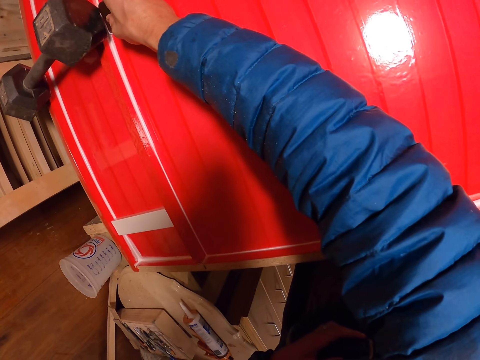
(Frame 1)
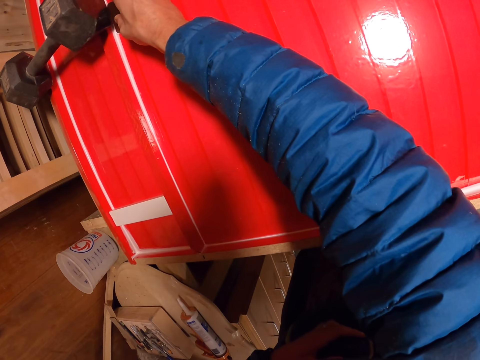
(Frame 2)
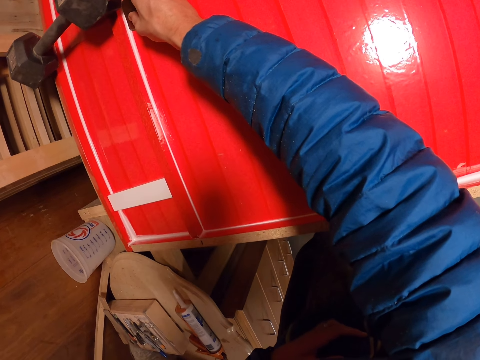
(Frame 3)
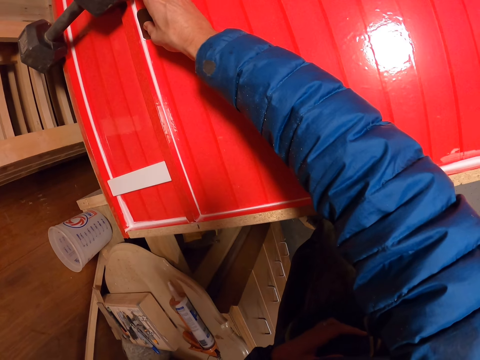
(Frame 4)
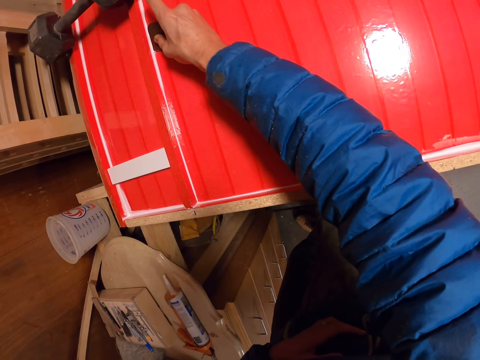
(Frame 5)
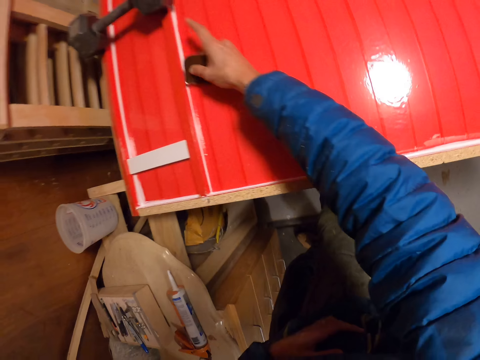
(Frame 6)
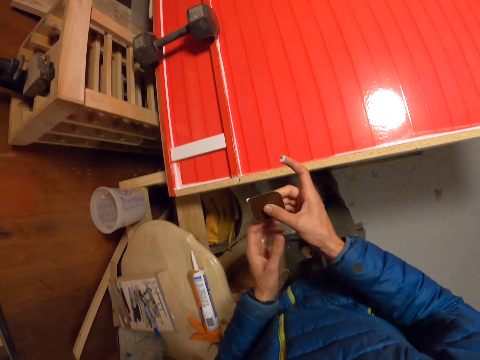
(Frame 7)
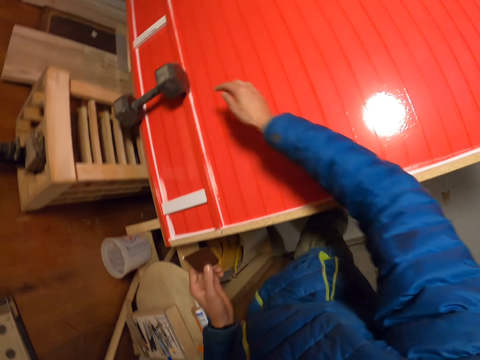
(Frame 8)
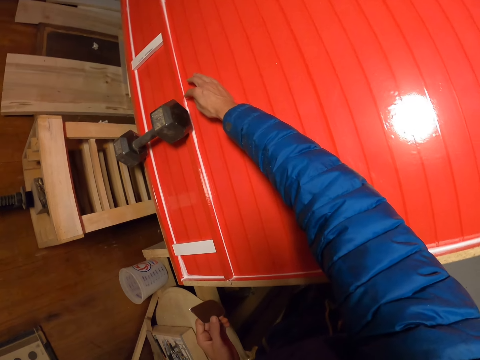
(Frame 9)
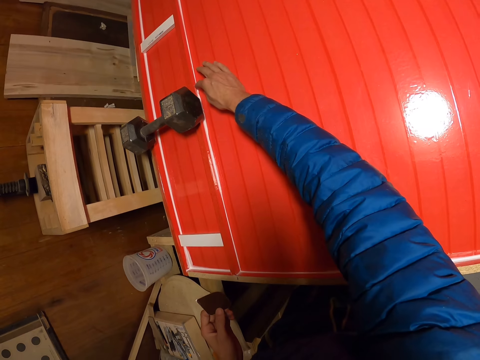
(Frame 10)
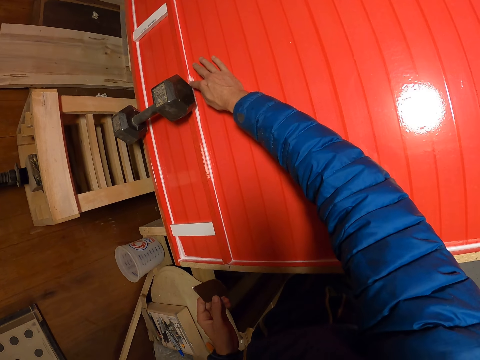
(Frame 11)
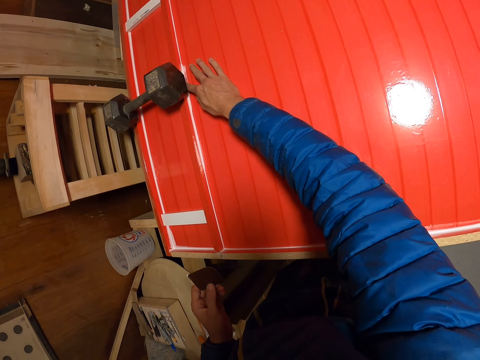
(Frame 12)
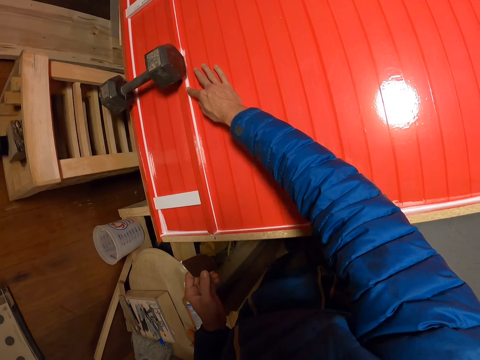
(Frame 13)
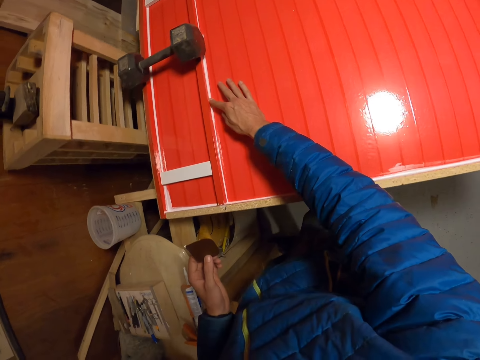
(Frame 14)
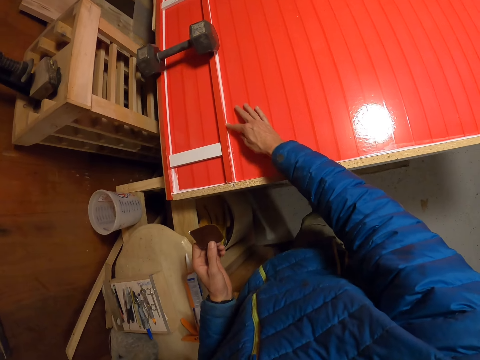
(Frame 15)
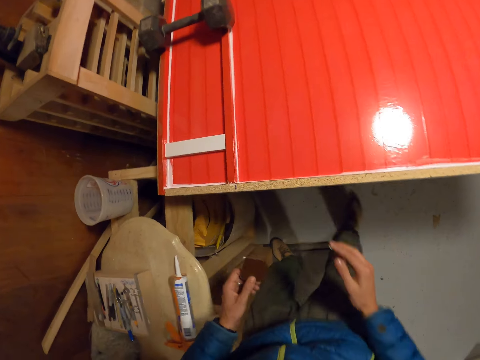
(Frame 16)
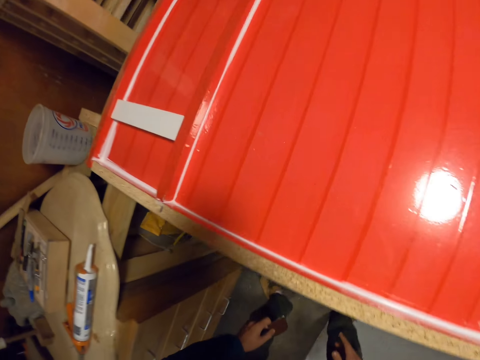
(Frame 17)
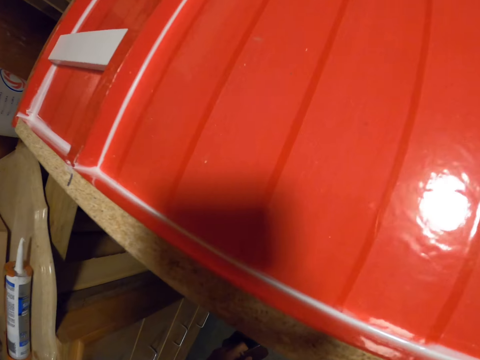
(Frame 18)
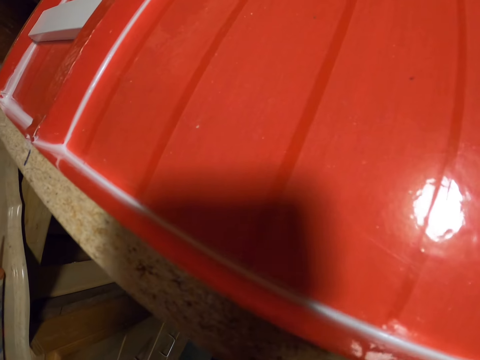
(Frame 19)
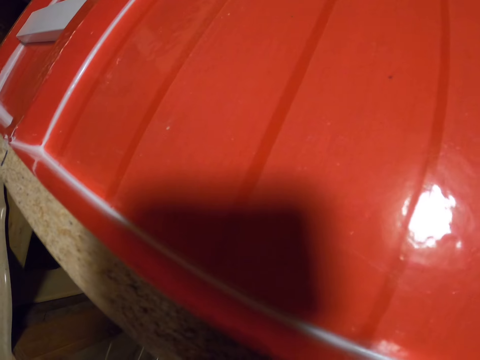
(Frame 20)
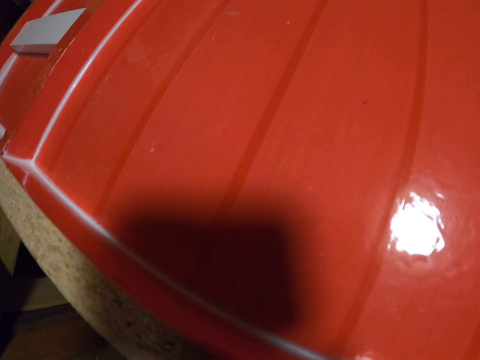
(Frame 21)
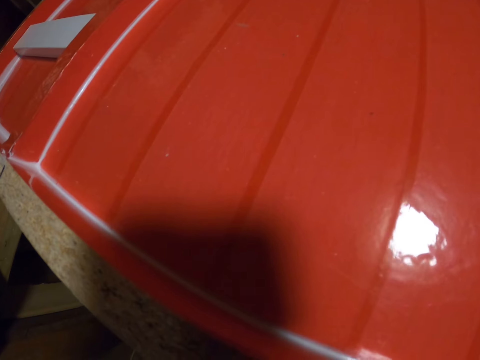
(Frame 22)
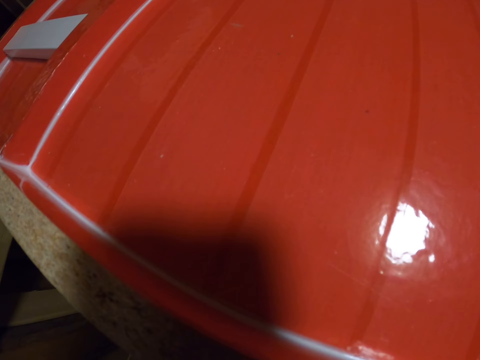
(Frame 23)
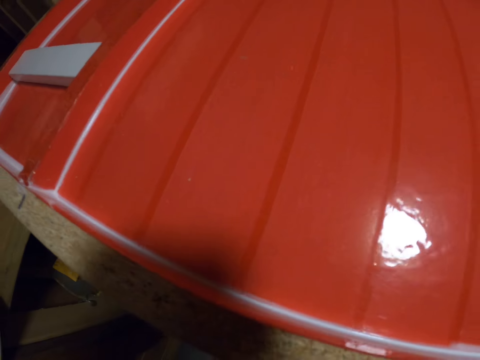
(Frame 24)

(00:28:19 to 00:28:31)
The camera wearer passes the cabinet scraper to the left hand. He scrapes glue on a long piece of wood with the right hand. He removes the glue with his finger. He bends.

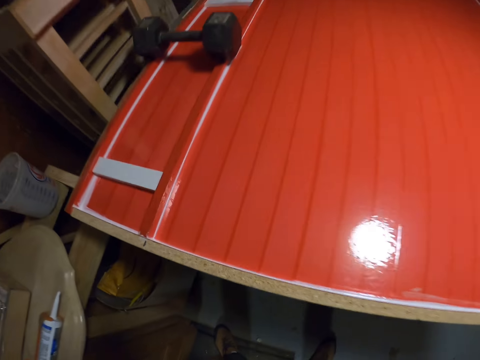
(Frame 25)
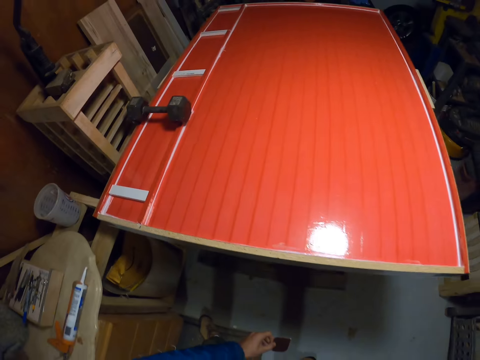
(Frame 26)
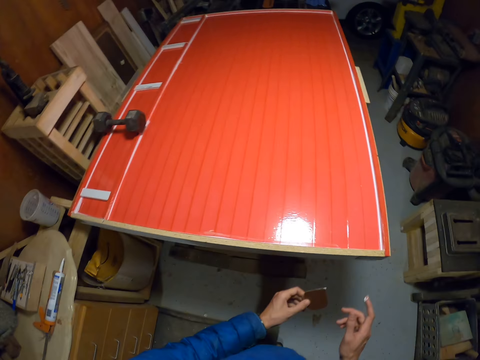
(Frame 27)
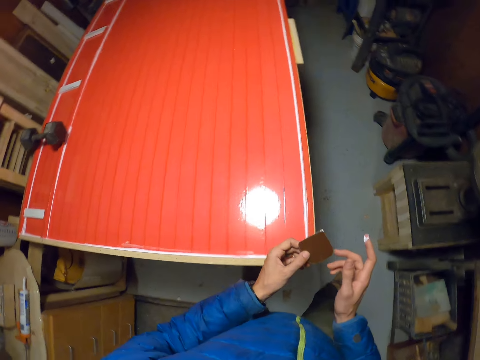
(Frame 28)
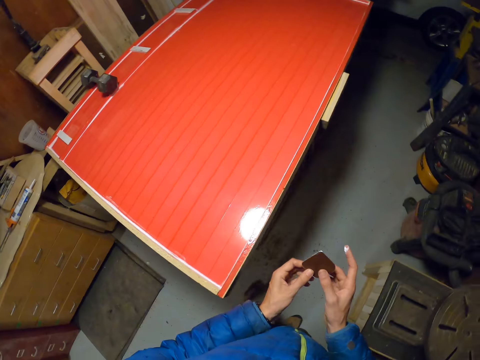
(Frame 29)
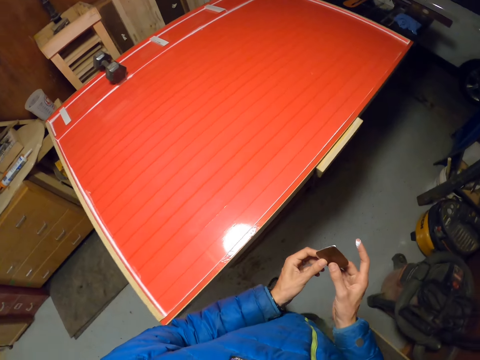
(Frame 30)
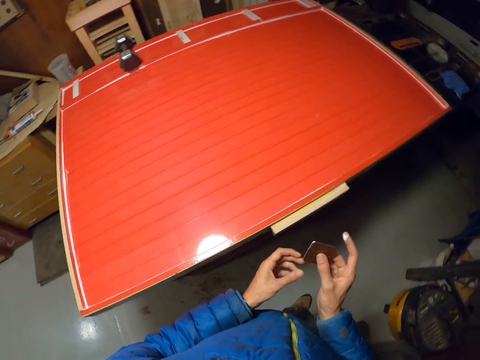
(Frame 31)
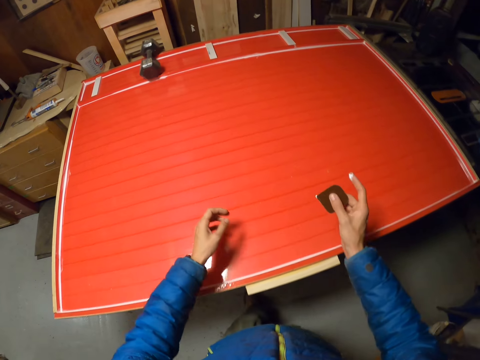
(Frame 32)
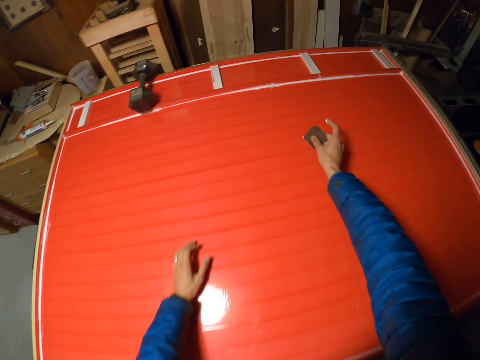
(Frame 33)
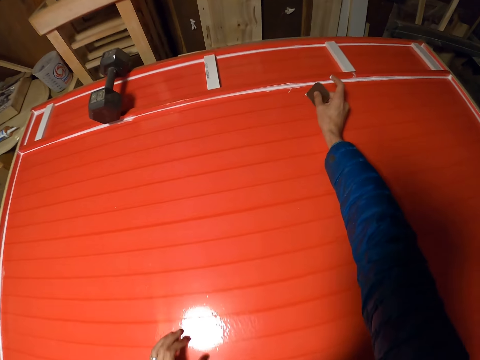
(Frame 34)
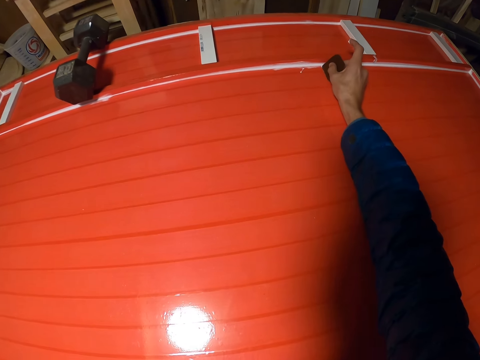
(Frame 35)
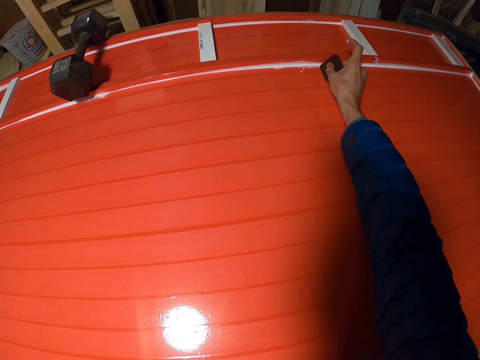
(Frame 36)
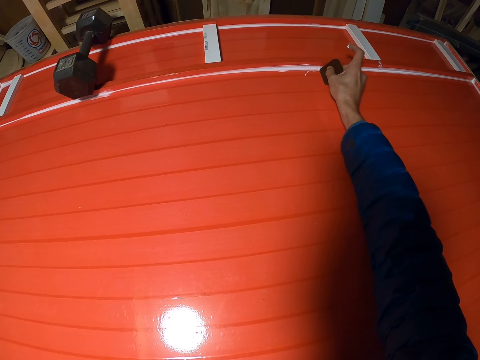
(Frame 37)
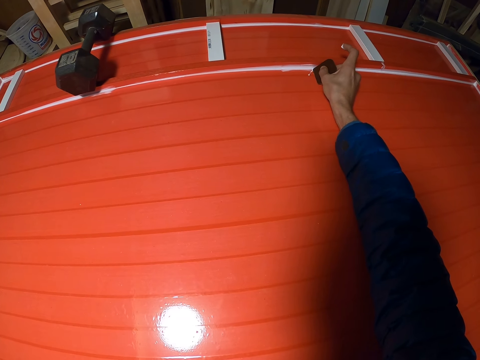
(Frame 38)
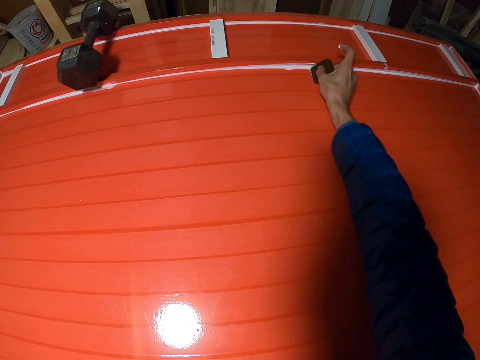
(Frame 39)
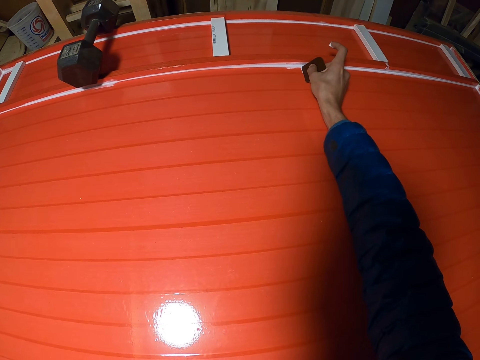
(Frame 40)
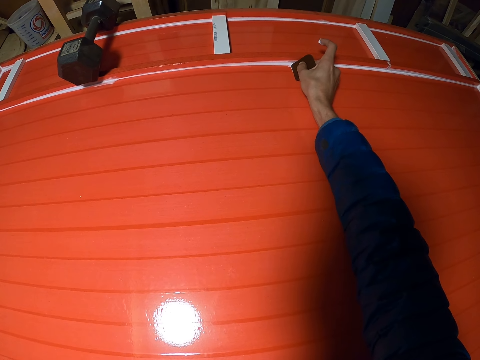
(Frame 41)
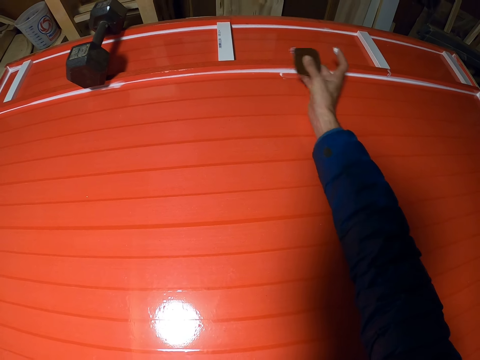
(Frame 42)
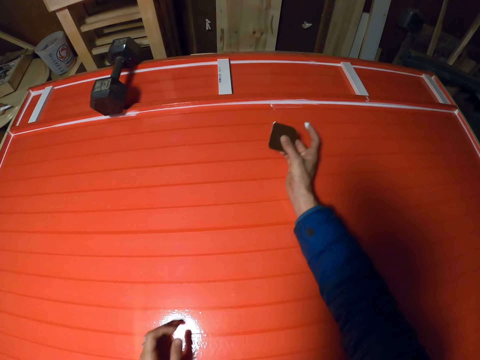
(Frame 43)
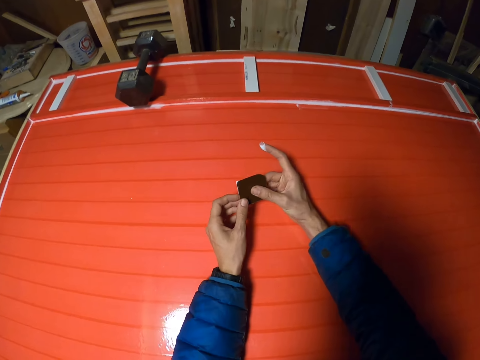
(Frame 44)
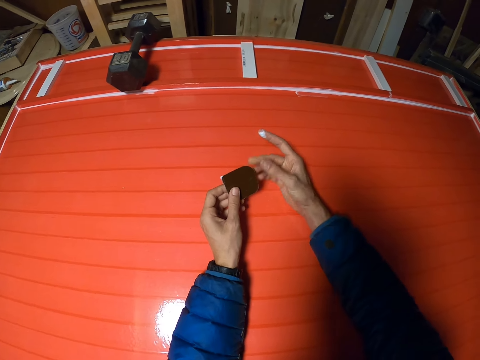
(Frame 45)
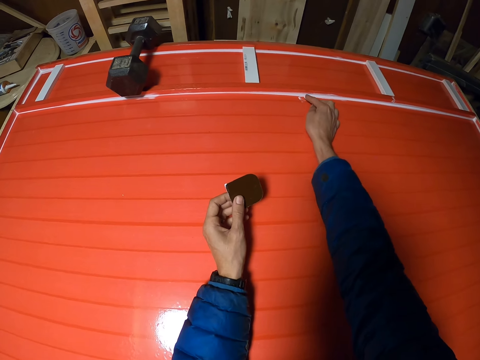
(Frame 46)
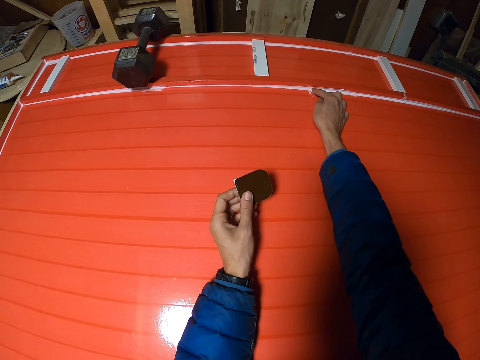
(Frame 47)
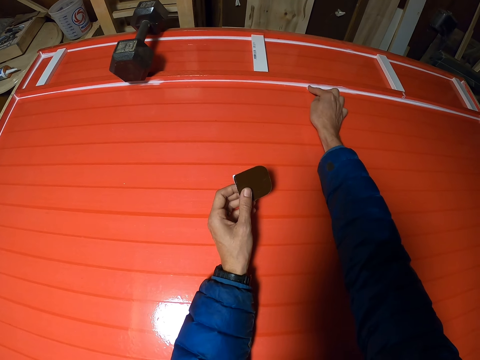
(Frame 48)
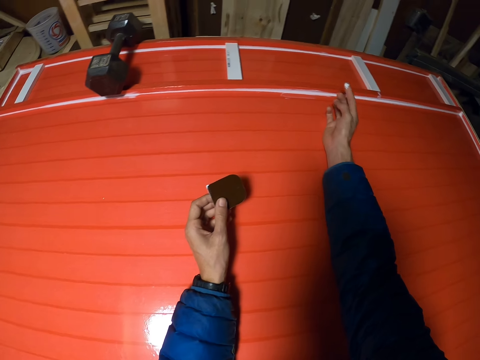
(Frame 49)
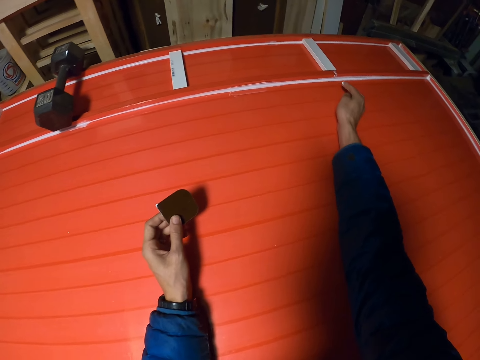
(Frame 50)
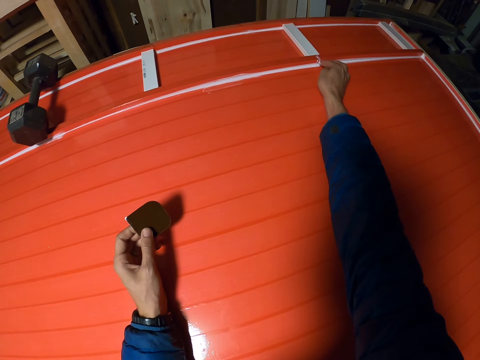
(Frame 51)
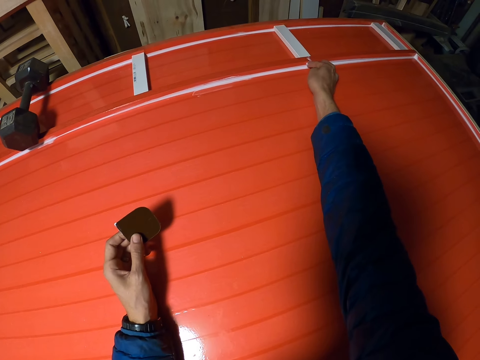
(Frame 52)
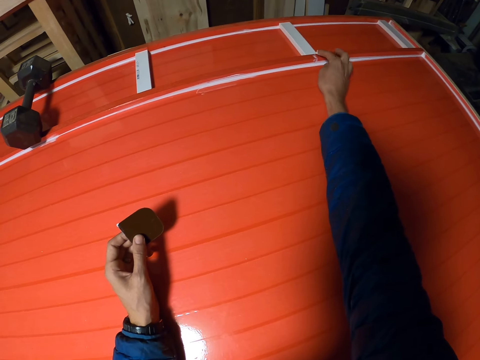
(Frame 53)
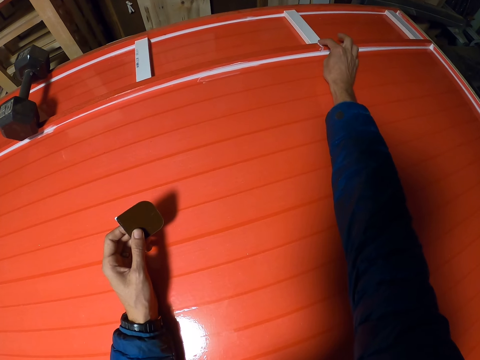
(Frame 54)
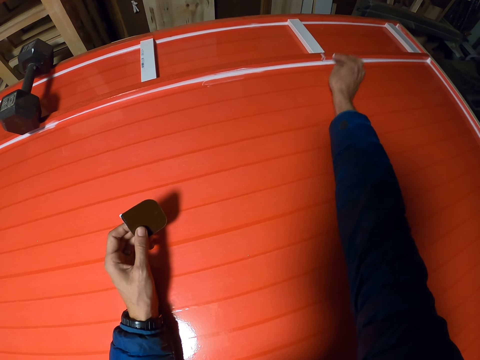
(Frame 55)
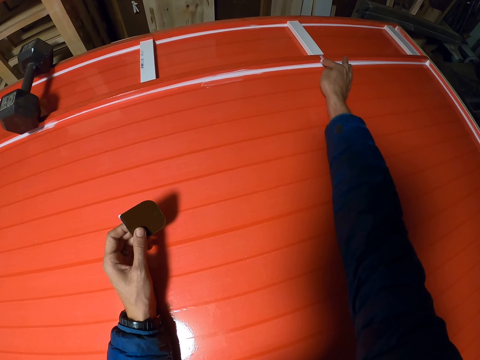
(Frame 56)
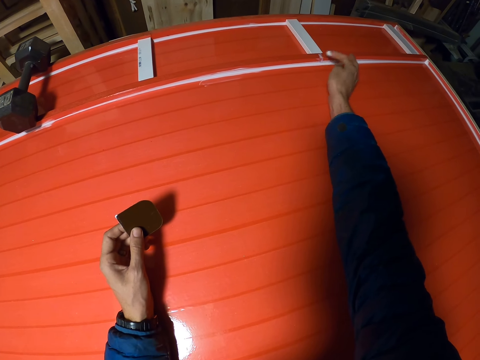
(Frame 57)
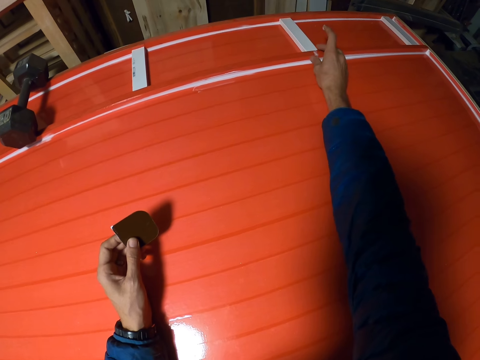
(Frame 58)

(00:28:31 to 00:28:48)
The camera wearer stands up. He walks round the table to the side of the board. He passes the cabinet scraper to the right hand. He scrapes glue on a long piece of wood with the cabinet scraper. He holds something with the left hand. He passes the cabinet scraper to the left hand. He scoops the glue from the long piece of wood with the right hand. He touches the glue with his finger. He scoops the glue from the long piece of wood with the right hand again.
